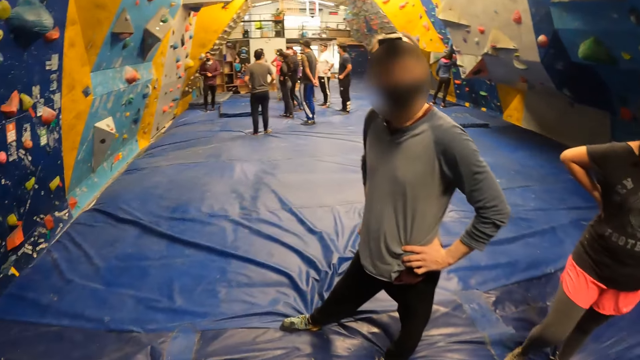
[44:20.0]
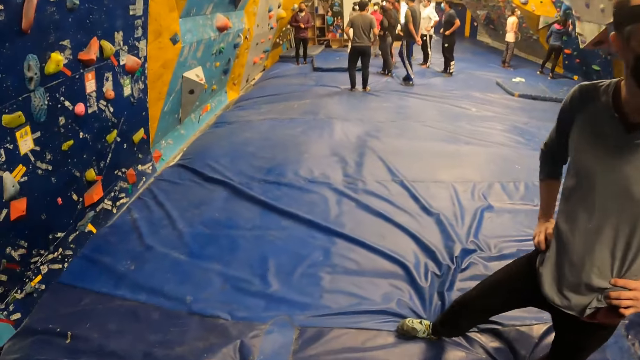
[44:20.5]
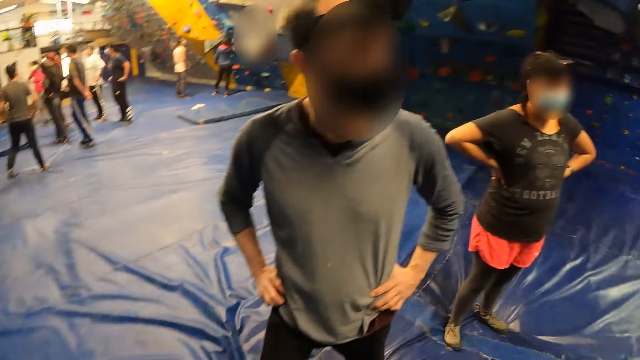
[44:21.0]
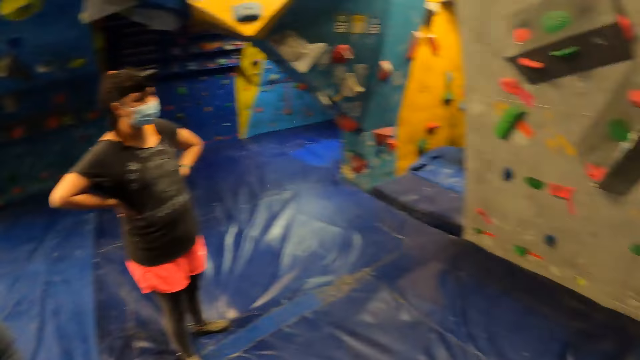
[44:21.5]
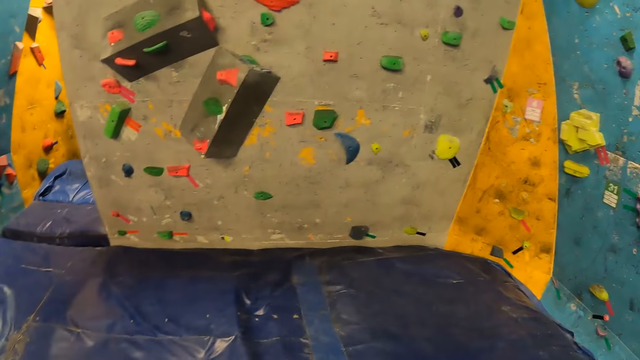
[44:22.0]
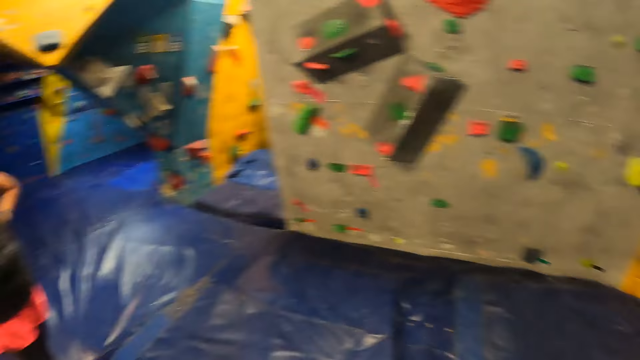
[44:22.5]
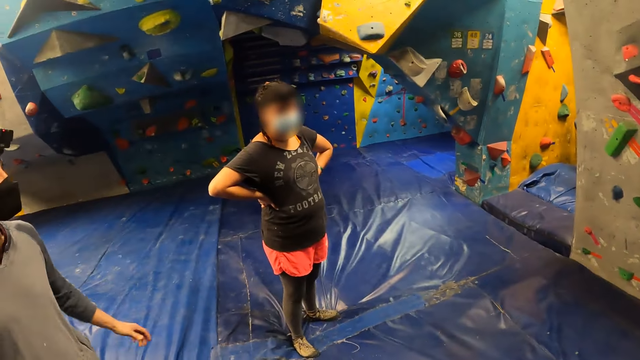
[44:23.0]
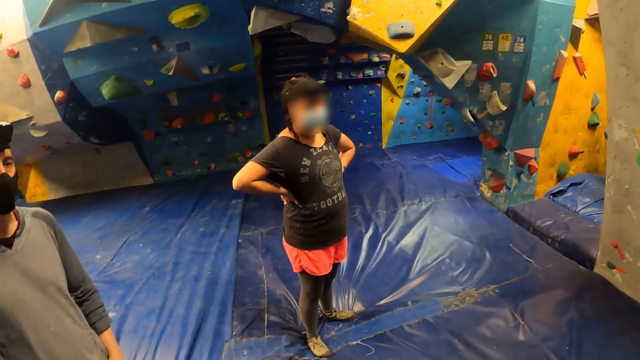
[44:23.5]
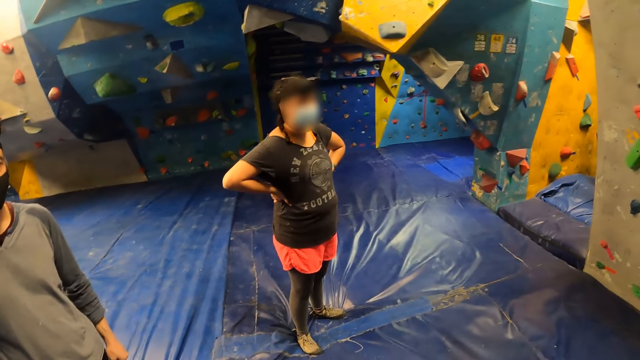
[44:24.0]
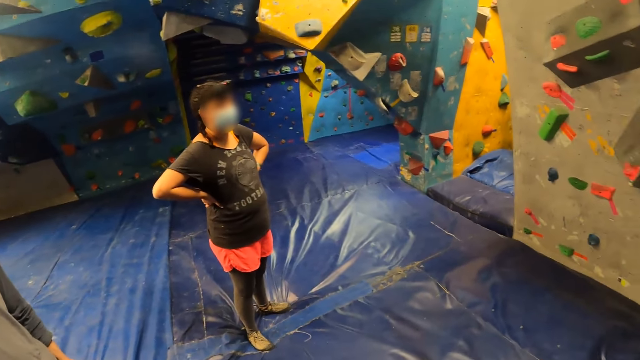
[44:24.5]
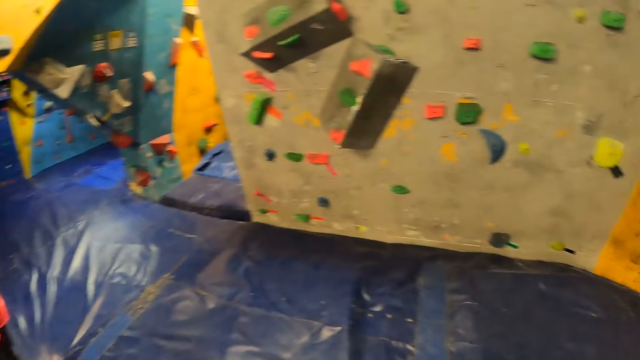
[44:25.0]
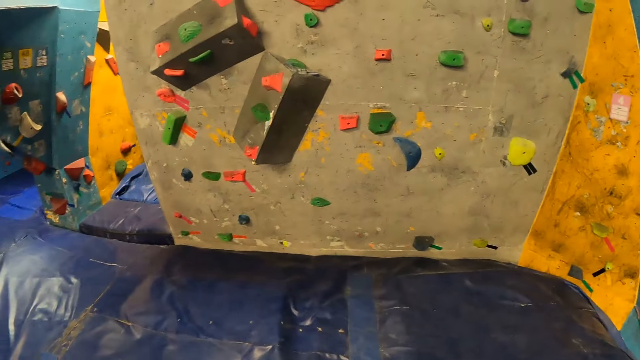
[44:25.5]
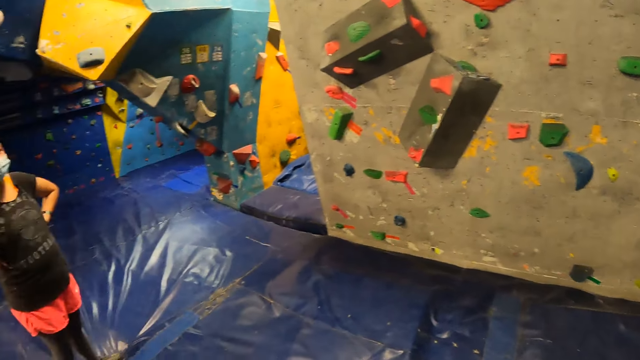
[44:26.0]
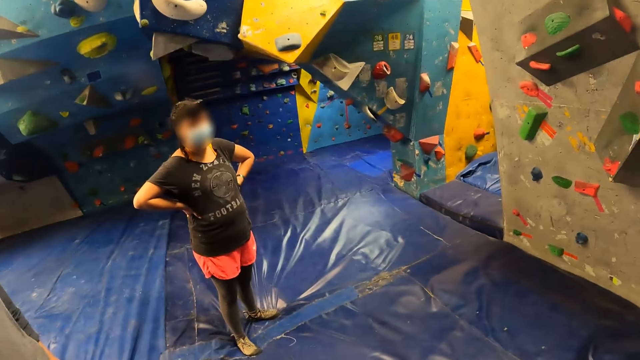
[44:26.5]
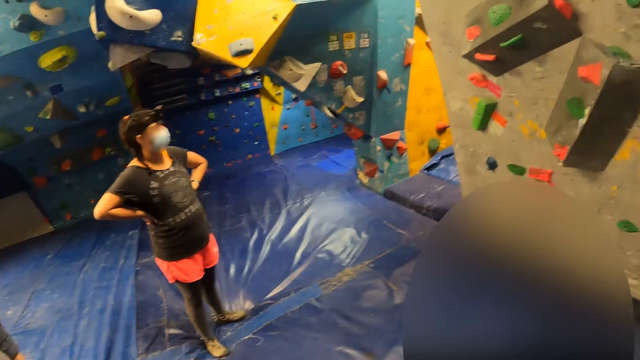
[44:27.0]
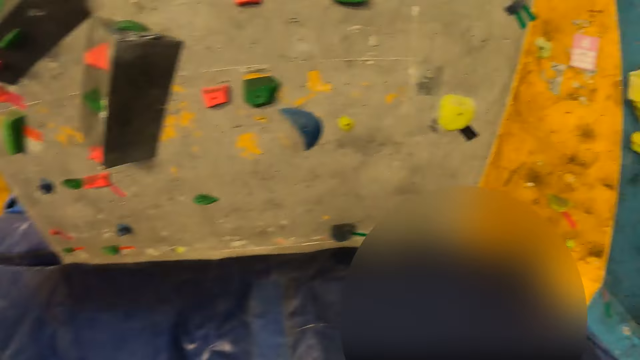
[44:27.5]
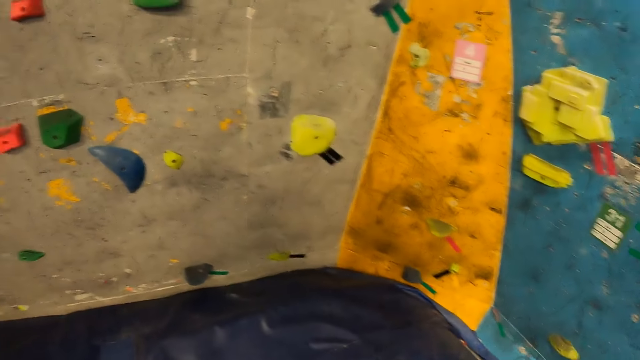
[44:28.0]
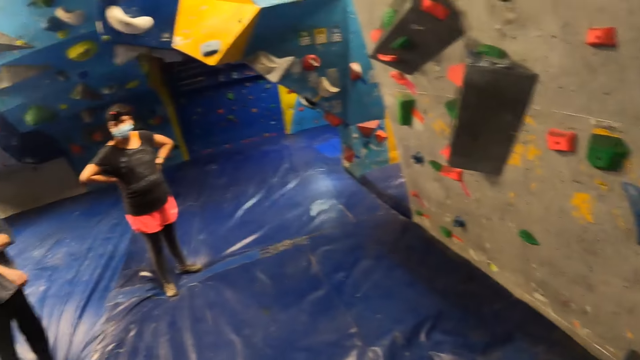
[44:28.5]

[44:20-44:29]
The camera wearer moves around. They interact with a woman.

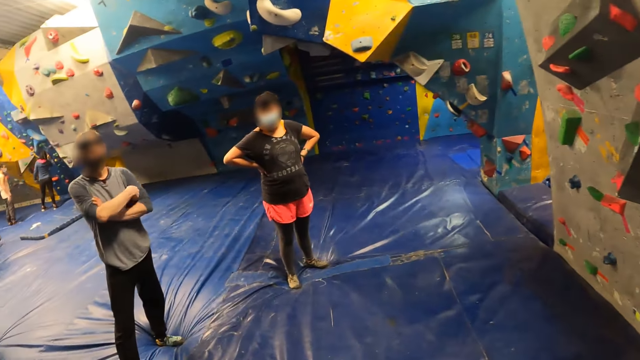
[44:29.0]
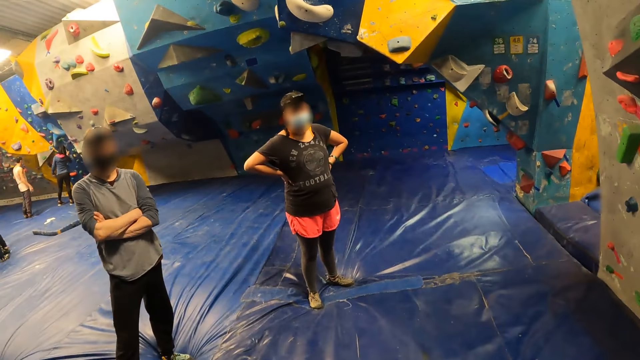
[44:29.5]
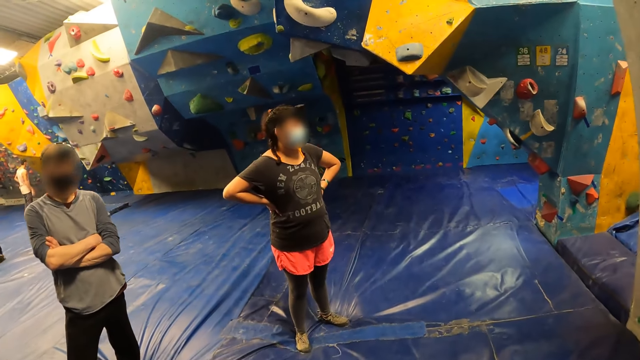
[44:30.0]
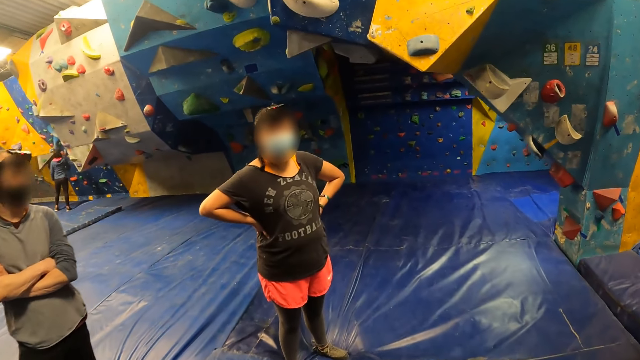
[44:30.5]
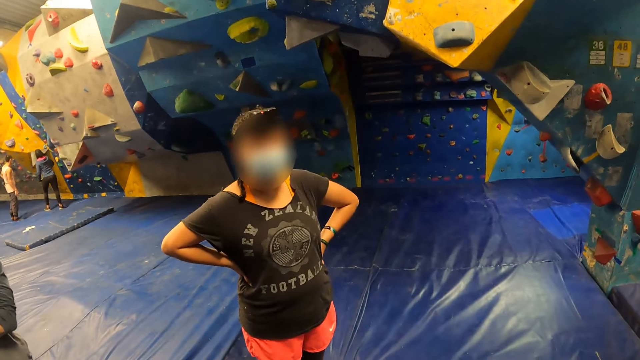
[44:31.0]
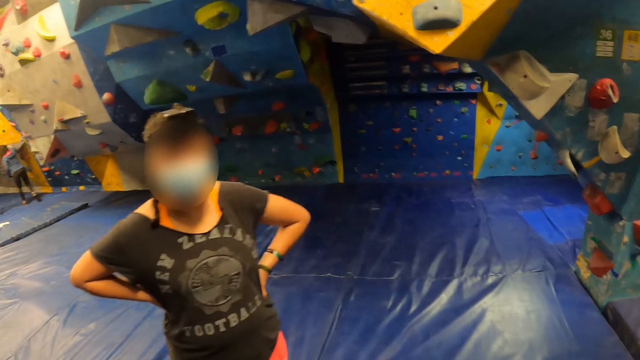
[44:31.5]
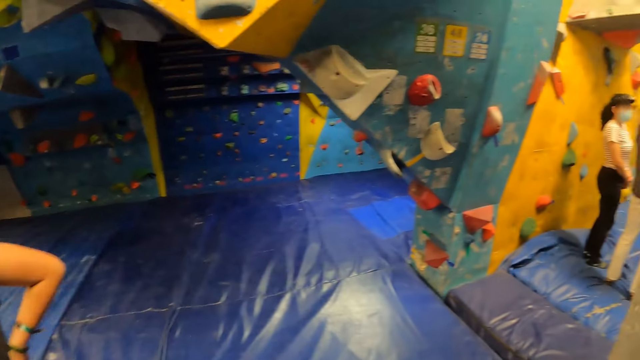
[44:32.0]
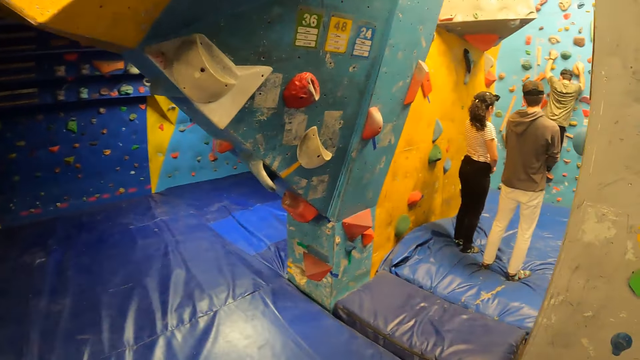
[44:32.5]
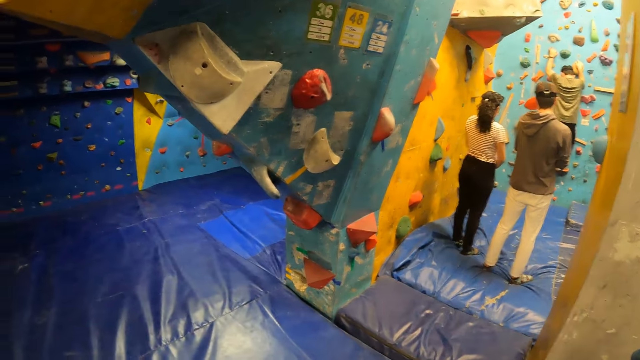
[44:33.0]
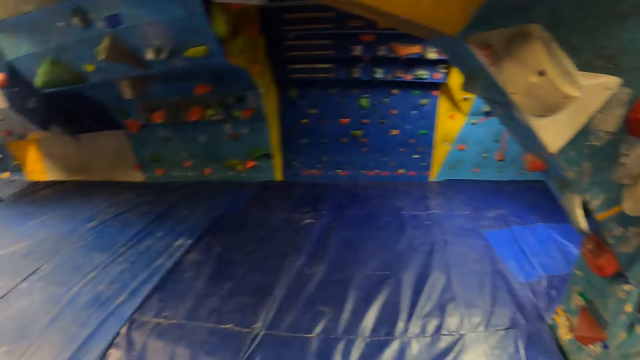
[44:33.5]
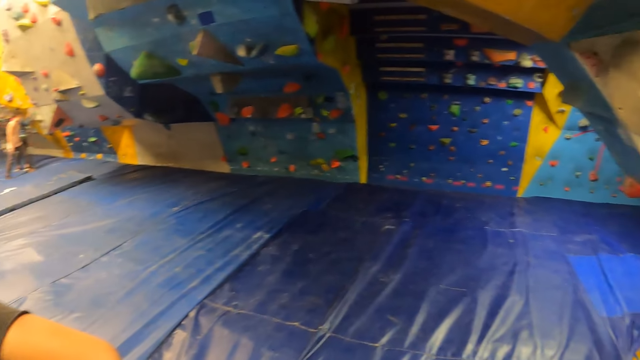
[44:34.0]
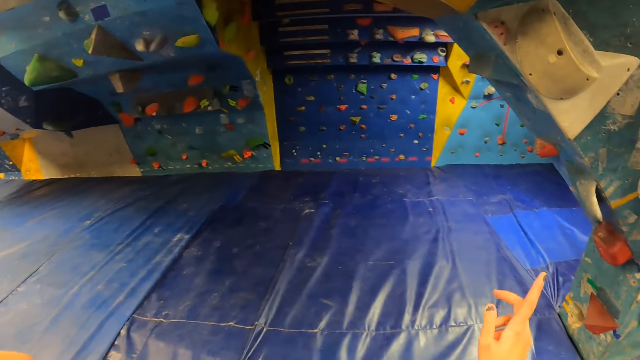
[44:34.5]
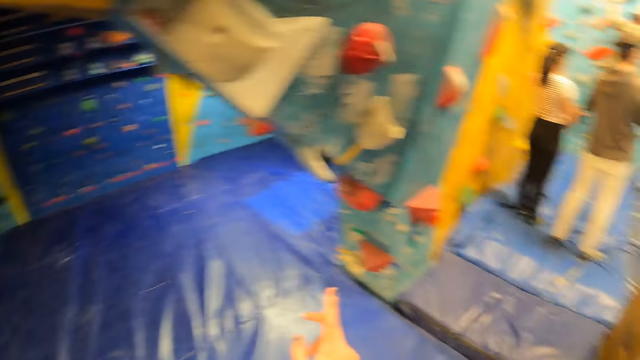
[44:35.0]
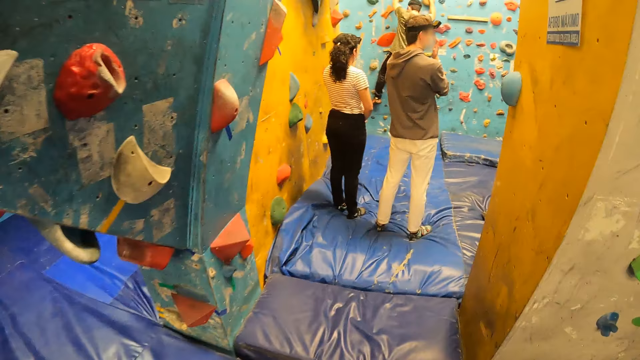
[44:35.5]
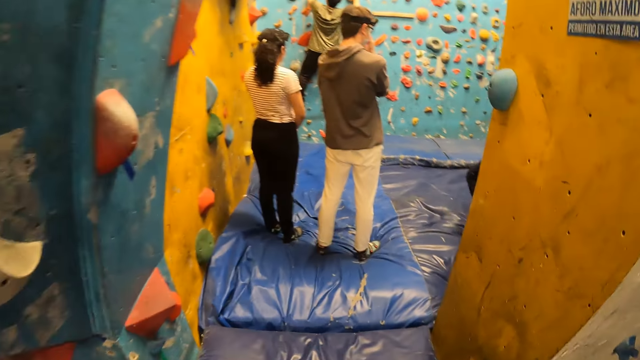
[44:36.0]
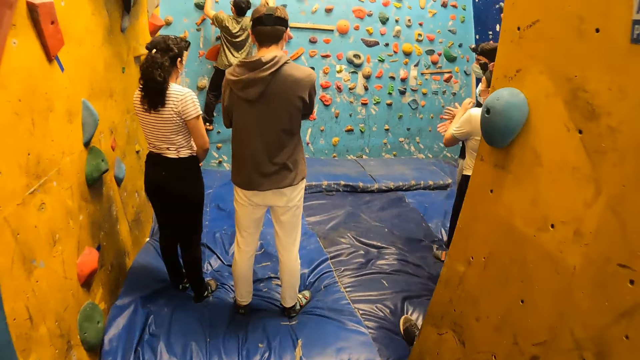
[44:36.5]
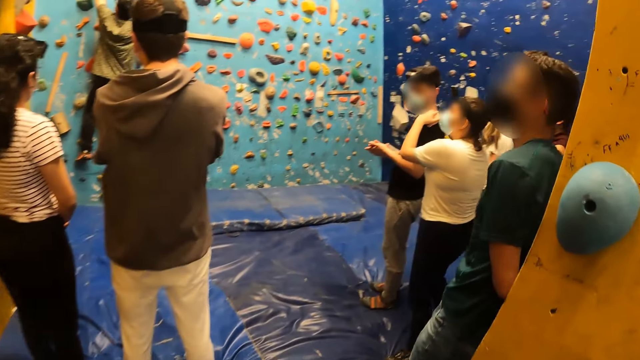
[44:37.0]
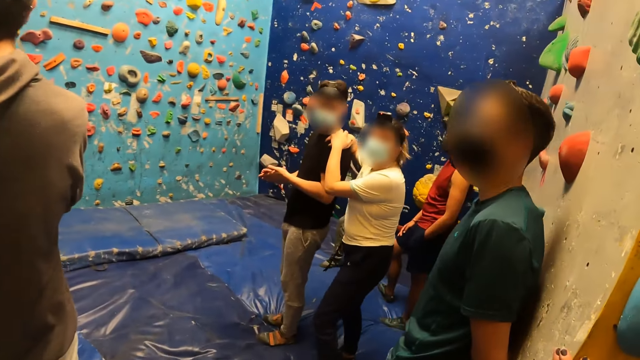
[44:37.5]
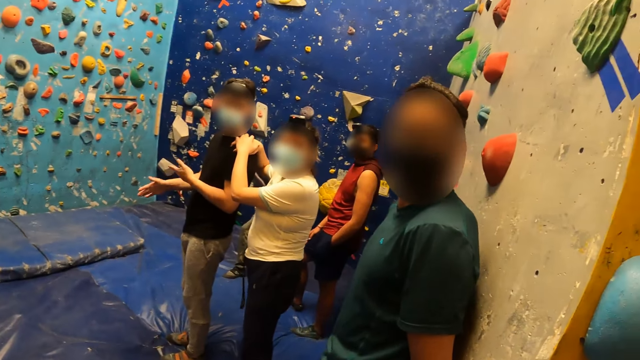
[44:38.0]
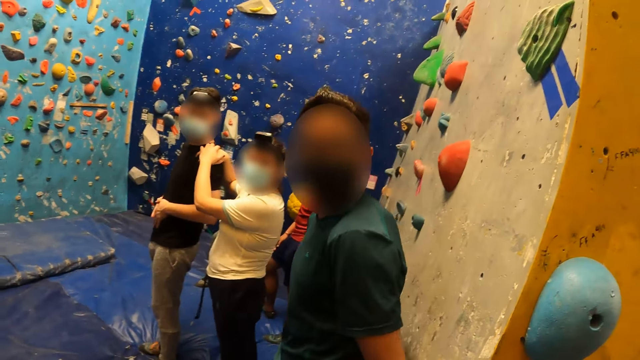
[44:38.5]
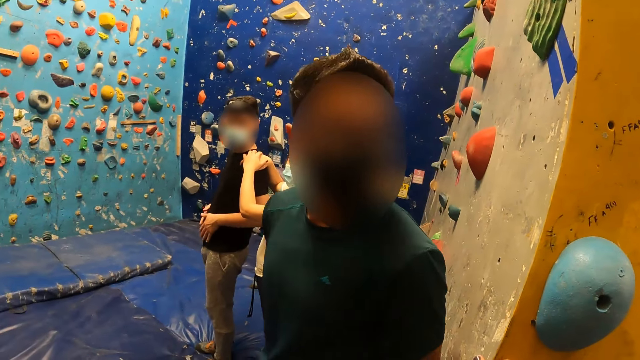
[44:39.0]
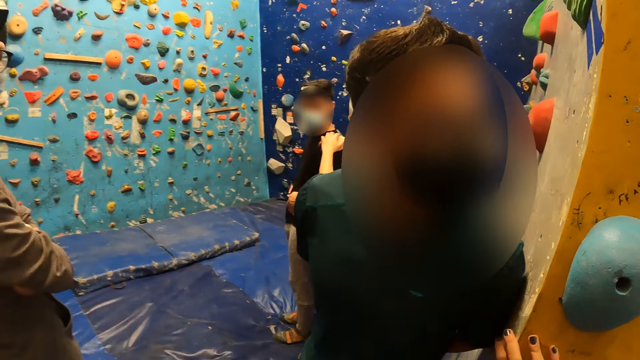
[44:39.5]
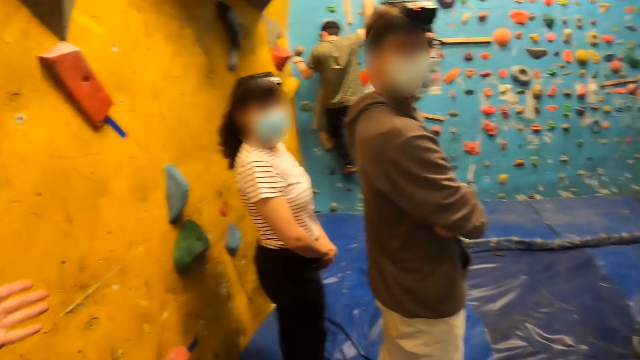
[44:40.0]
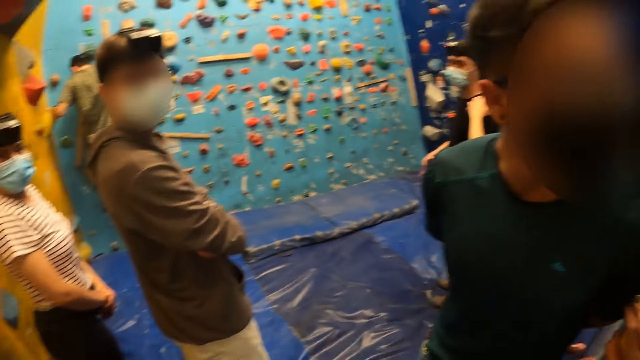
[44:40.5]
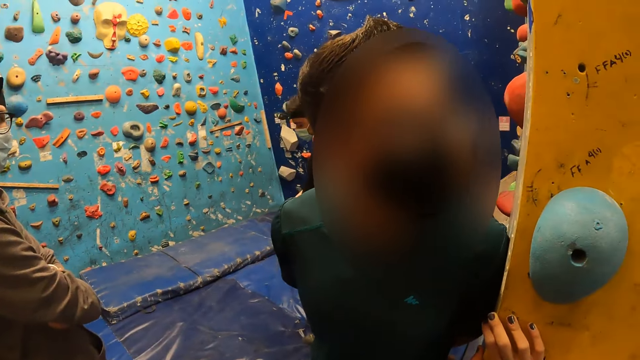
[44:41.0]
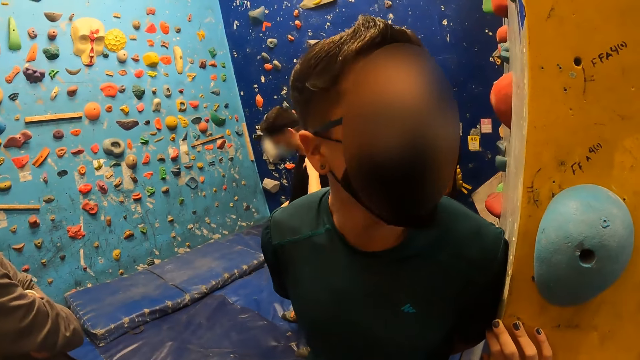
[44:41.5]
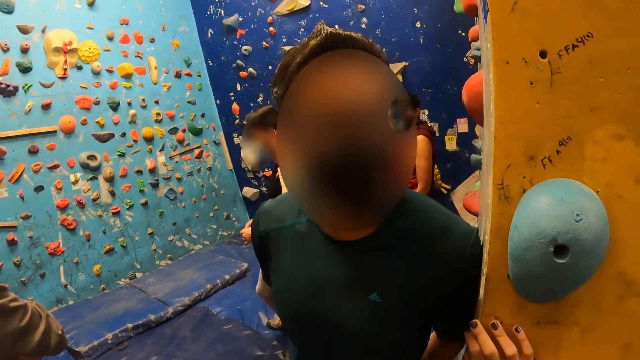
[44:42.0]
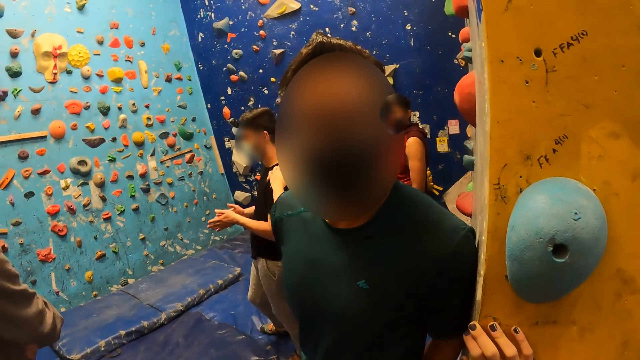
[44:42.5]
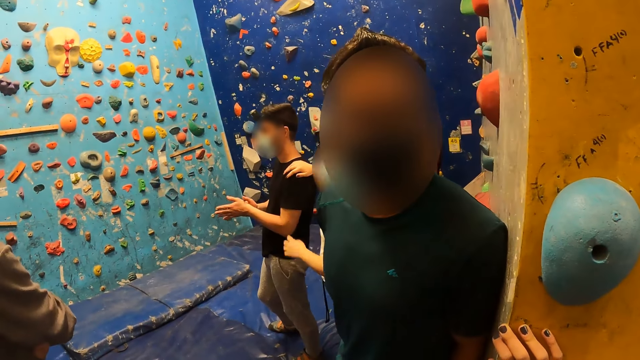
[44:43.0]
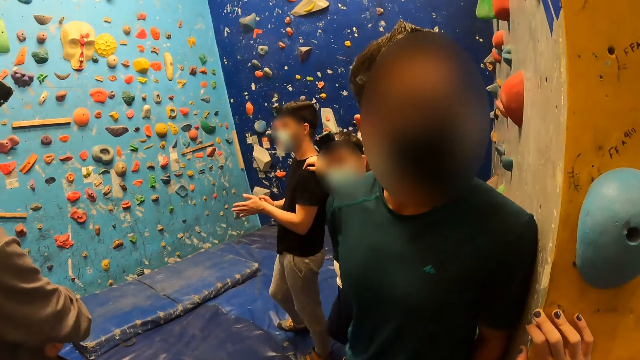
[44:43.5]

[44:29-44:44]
The camera wearer interacts with the woman. She points her right hand at the wall. She walks to a bouldering room. She moves around. She interacts with a man. She moves hands.
